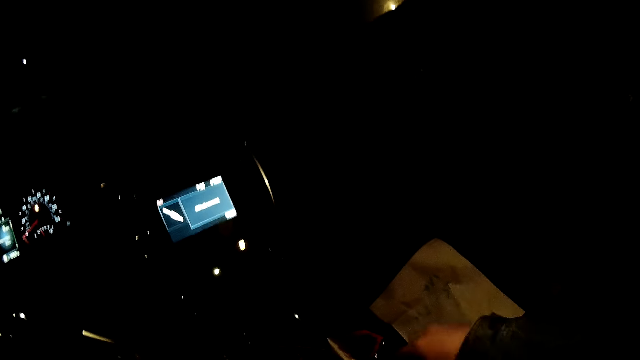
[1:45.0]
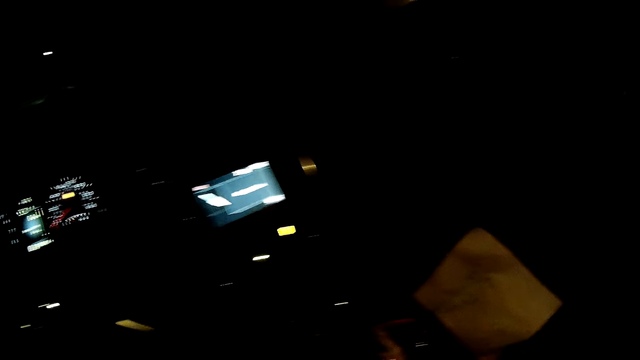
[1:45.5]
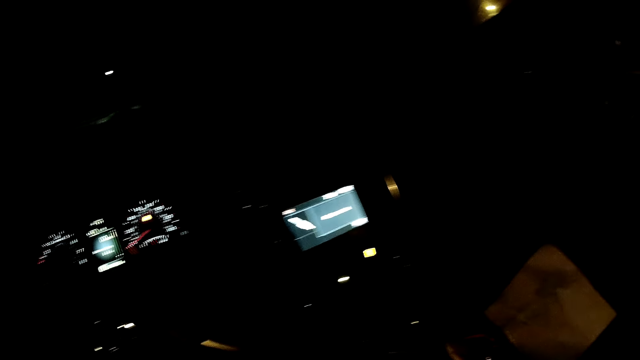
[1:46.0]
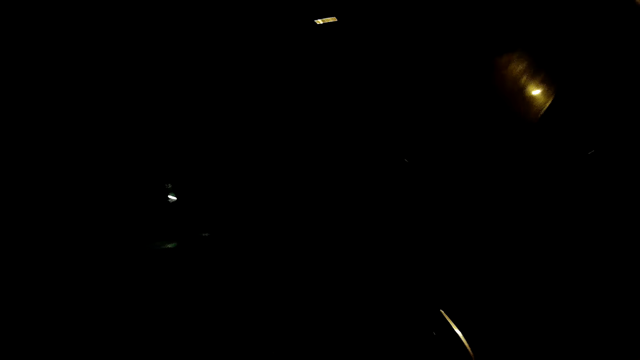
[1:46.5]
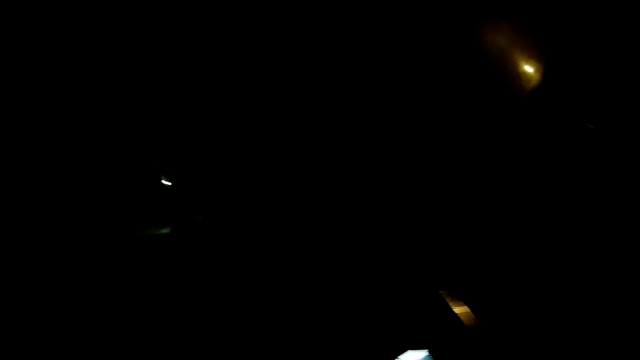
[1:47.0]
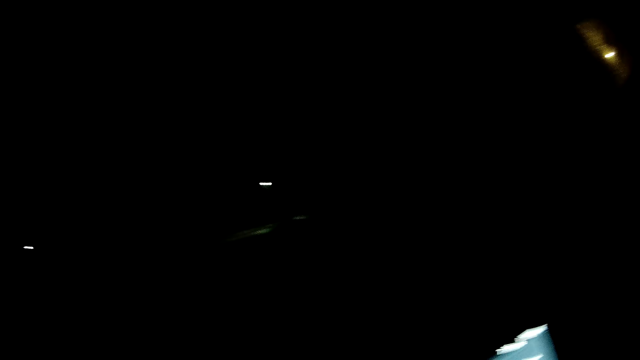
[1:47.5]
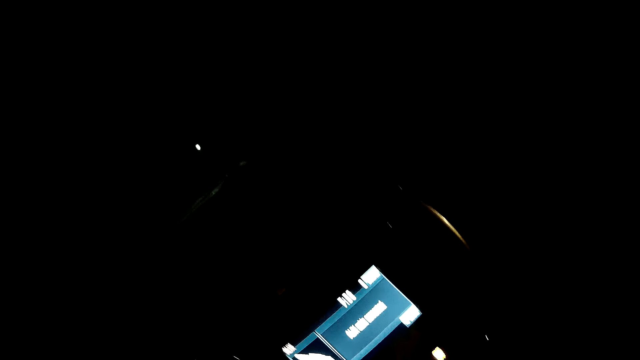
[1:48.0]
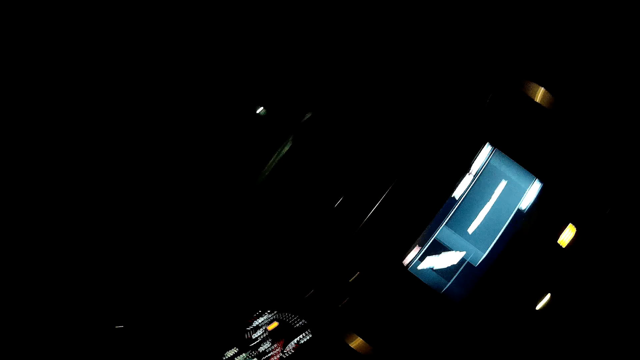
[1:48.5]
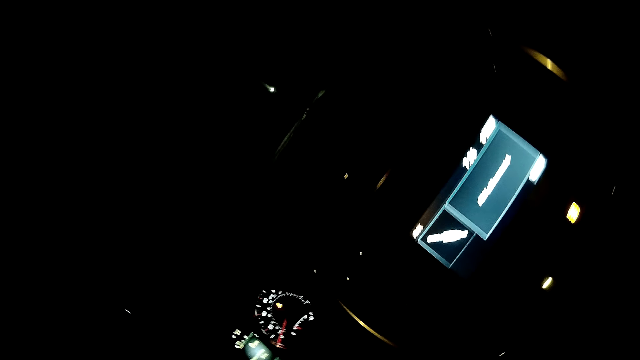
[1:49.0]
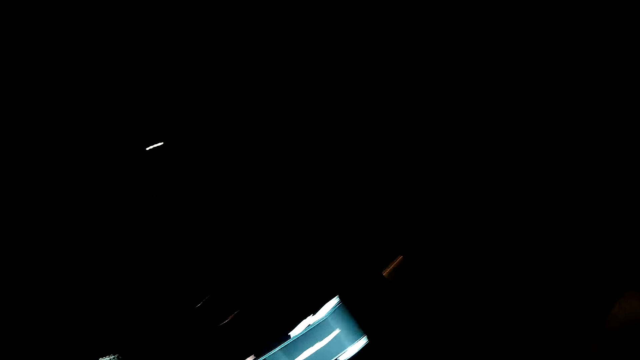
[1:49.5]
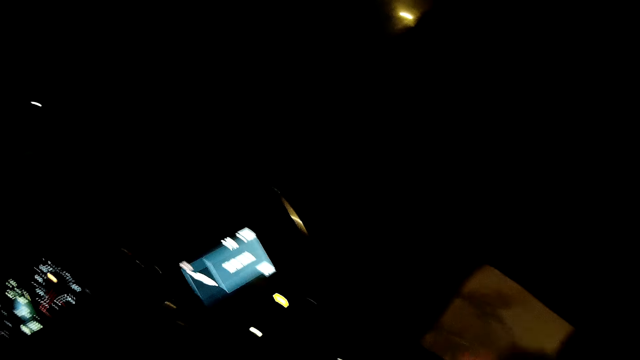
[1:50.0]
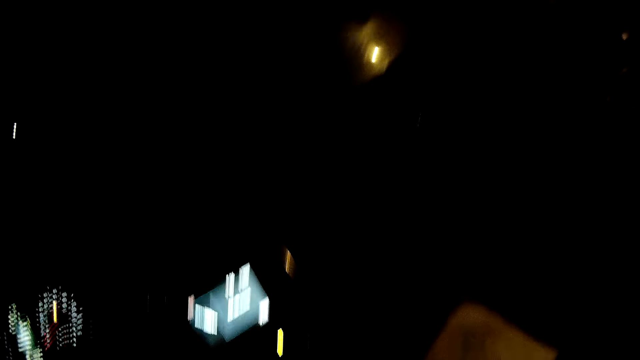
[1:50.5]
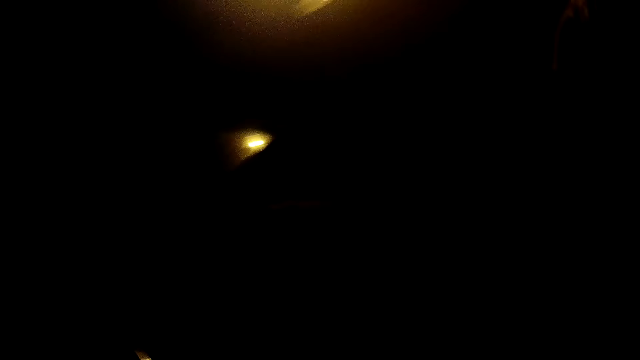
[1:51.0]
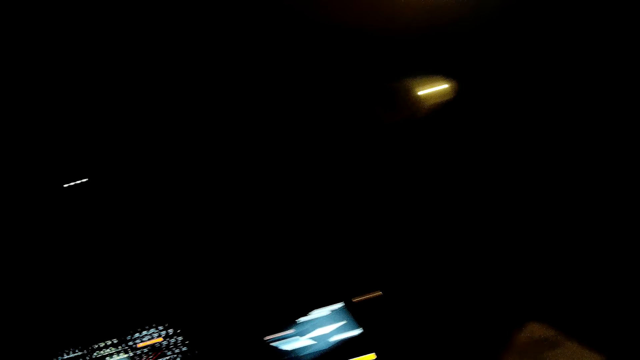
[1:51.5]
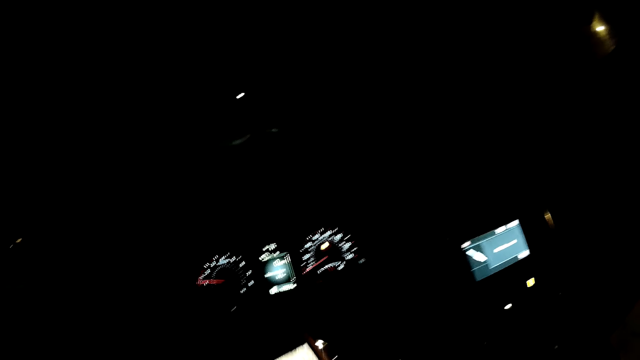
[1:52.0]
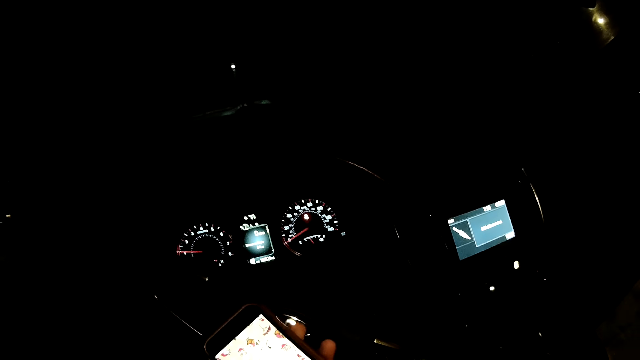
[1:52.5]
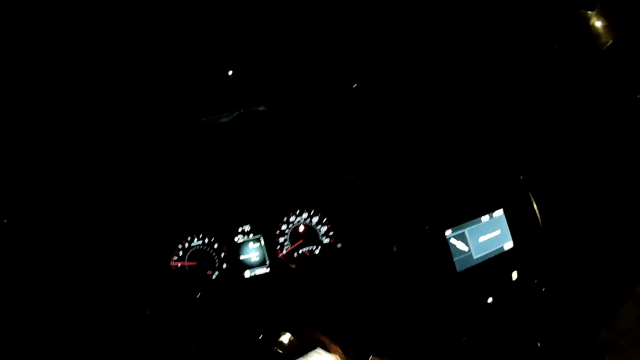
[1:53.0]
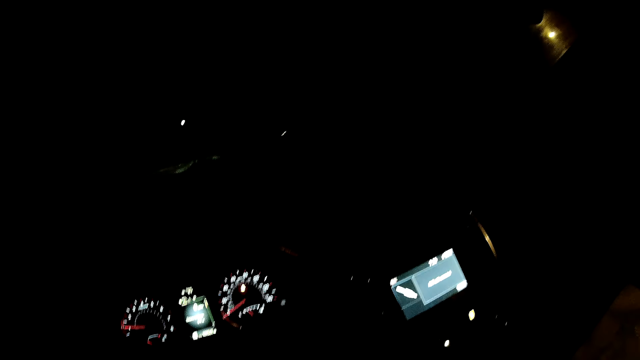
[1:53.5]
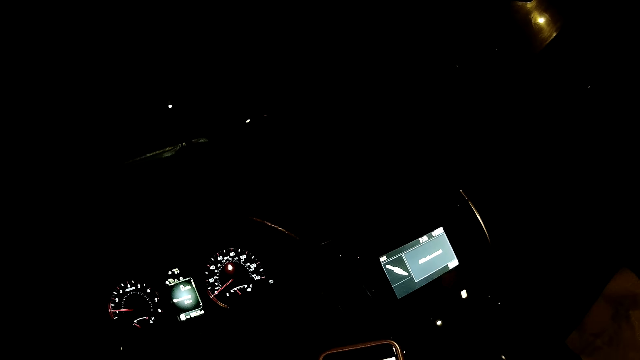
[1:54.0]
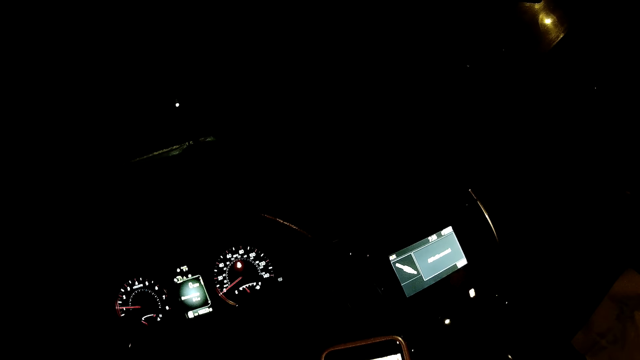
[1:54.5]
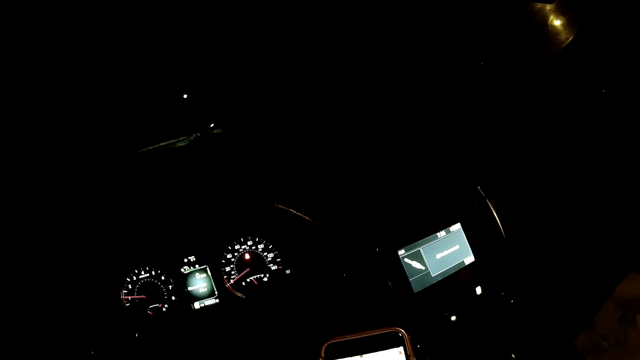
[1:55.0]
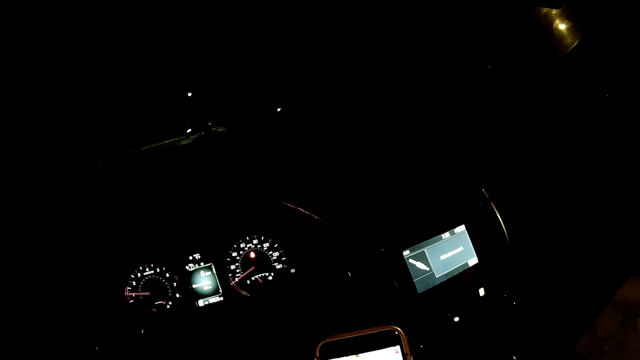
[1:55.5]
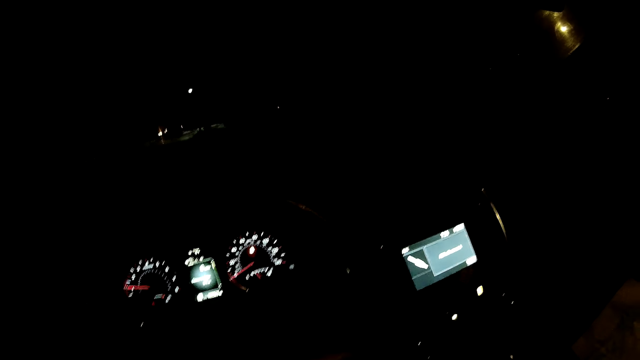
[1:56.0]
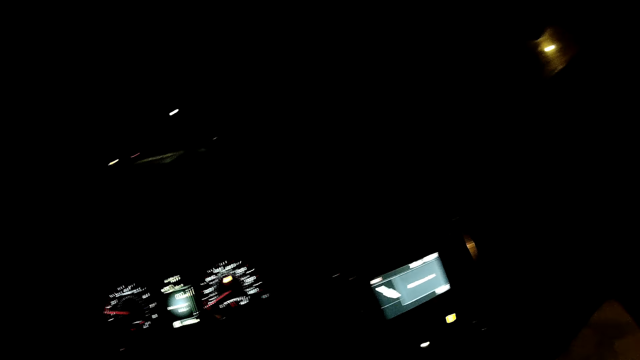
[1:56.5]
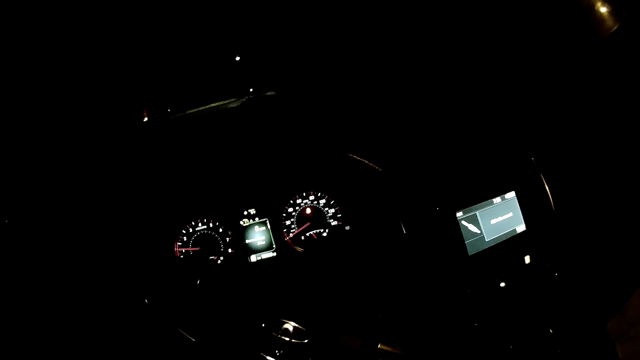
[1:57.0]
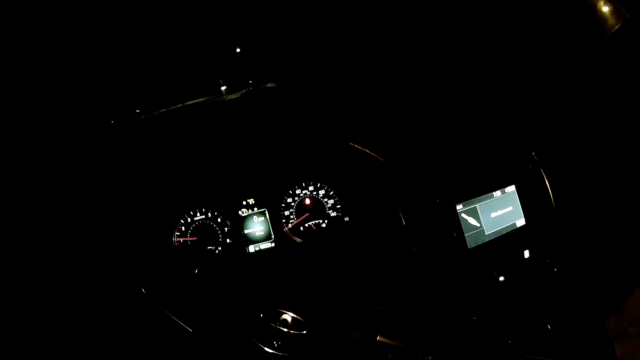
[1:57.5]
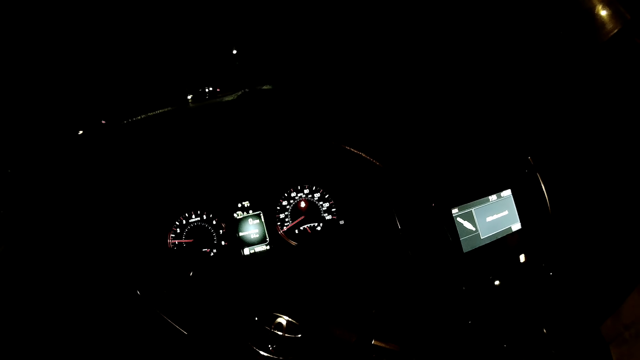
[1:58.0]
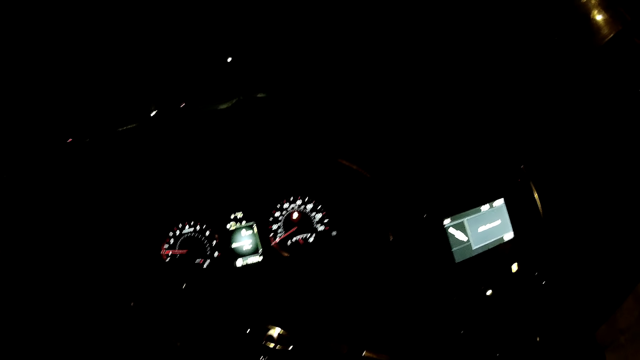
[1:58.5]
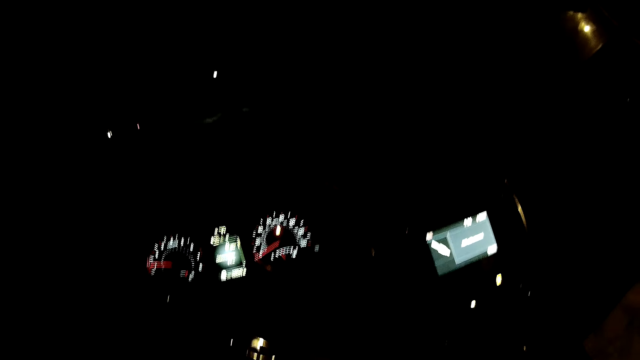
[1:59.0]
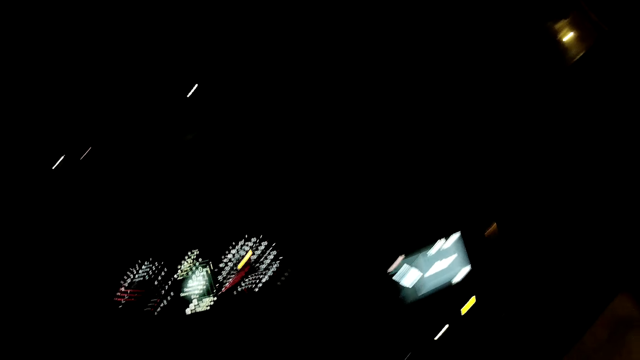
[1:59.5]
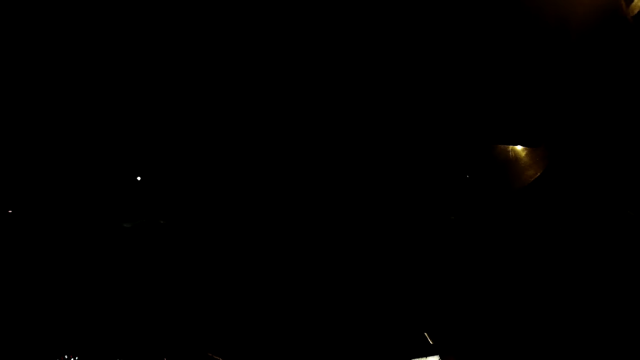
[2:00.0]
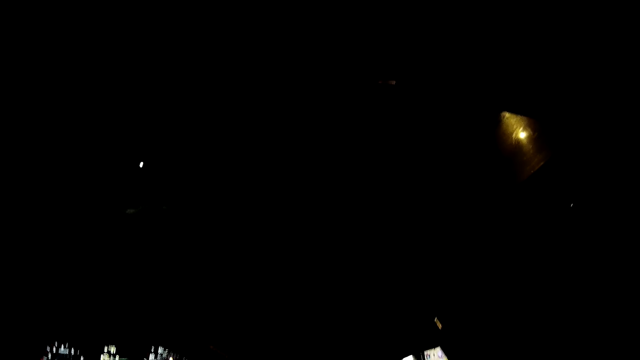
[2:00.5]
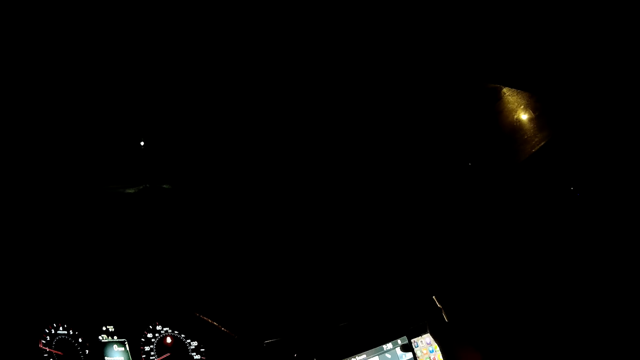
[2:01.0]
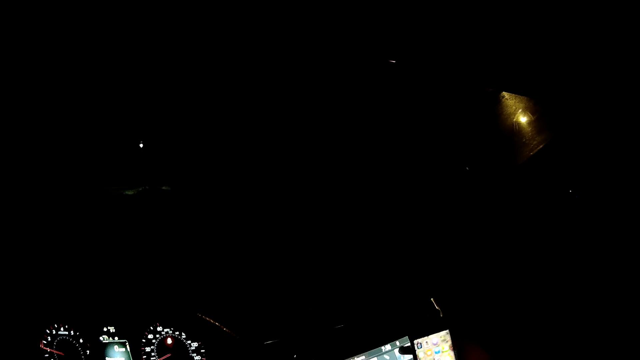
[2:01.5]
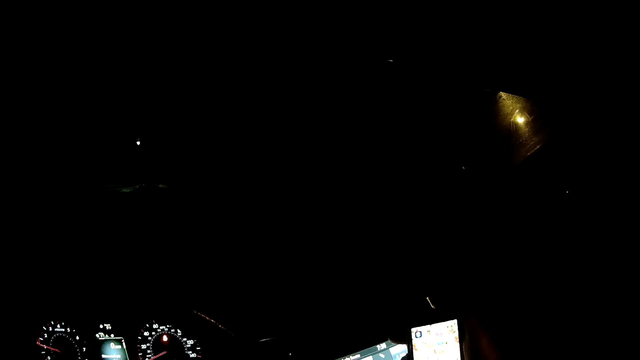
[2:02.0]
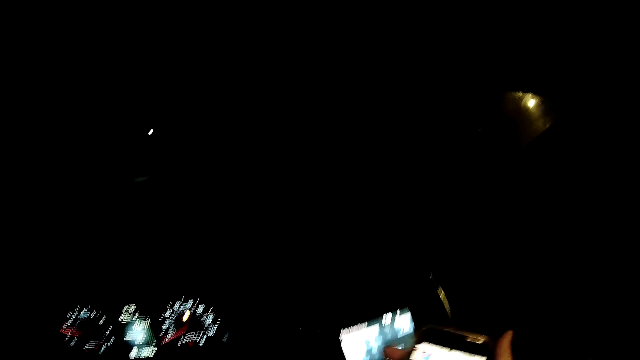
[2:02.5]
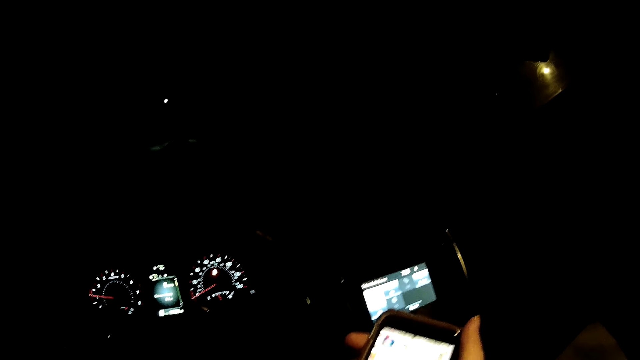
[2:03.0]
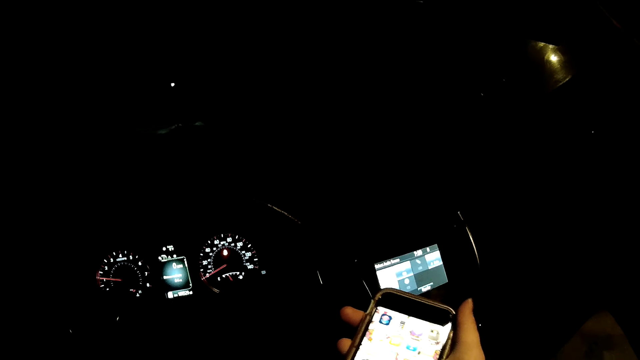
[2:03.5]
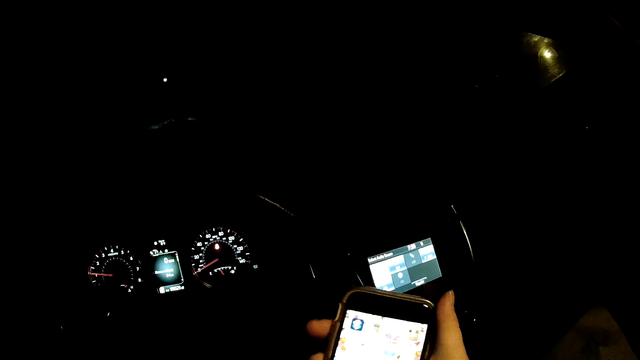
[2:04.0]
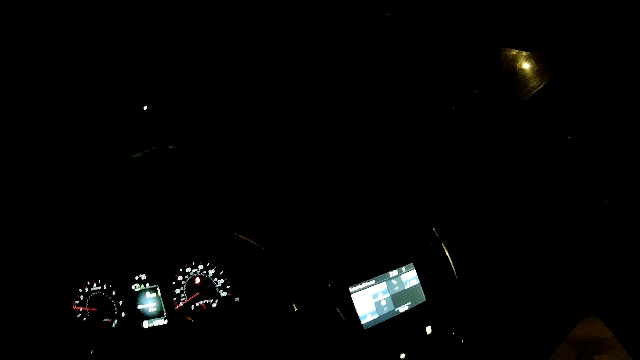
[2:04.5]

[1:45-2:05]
The camera wearer picks up something. She holds her phone. She operates the phone with her right hand. She looks around. She holds her phone.
